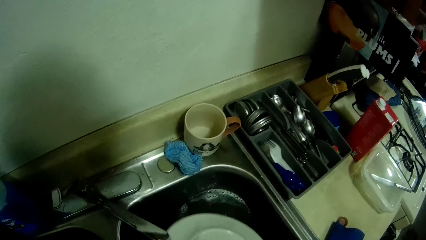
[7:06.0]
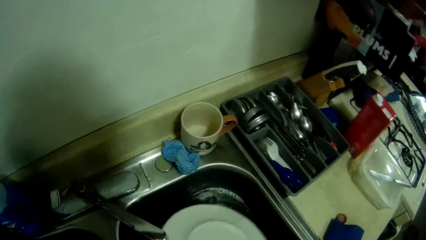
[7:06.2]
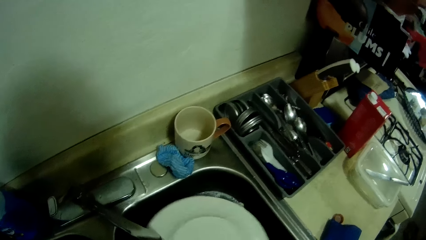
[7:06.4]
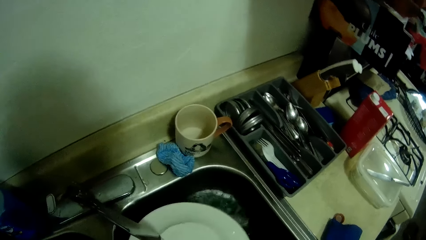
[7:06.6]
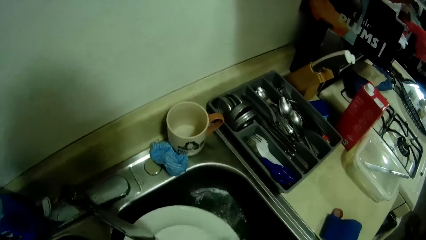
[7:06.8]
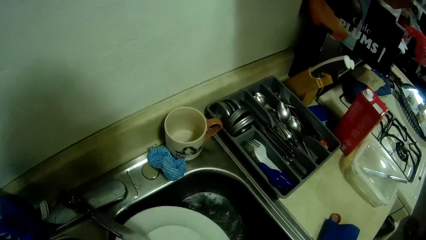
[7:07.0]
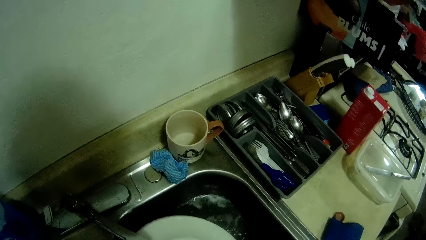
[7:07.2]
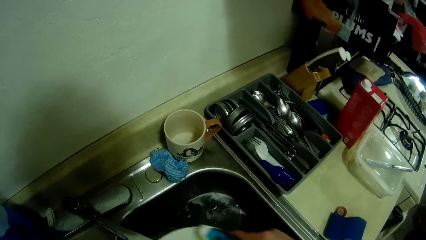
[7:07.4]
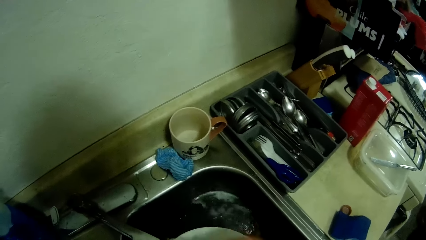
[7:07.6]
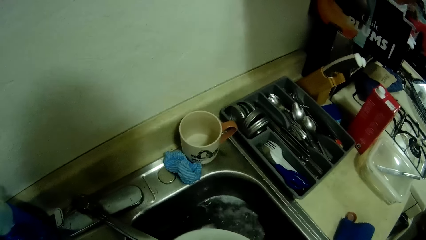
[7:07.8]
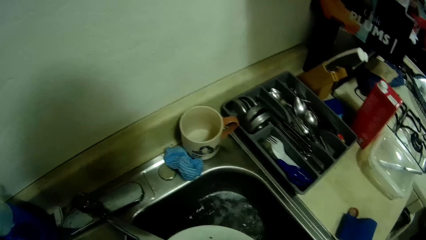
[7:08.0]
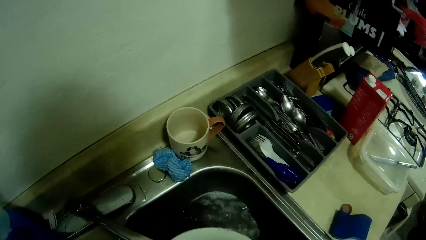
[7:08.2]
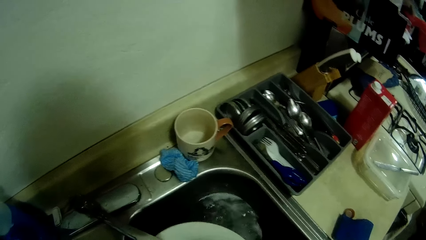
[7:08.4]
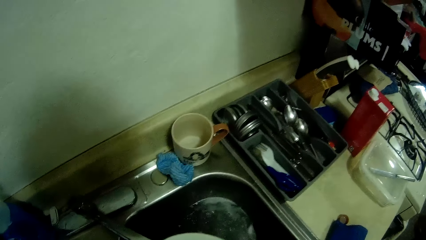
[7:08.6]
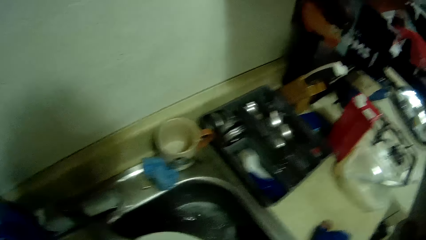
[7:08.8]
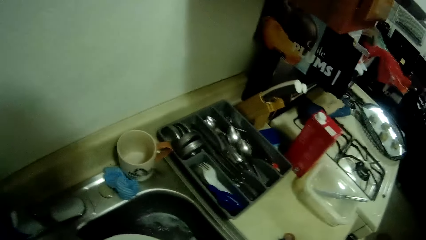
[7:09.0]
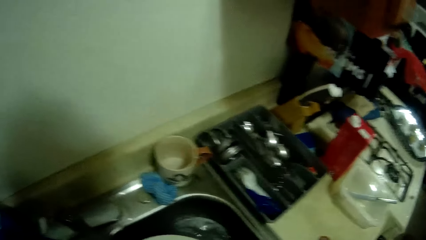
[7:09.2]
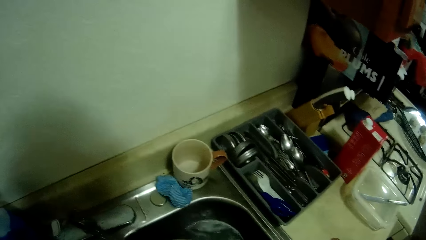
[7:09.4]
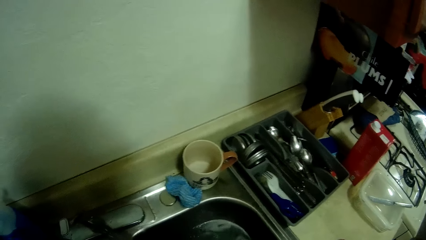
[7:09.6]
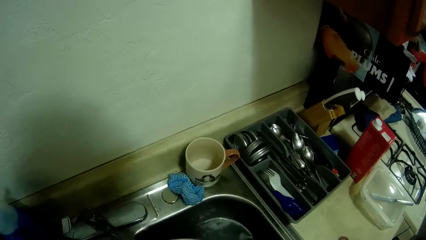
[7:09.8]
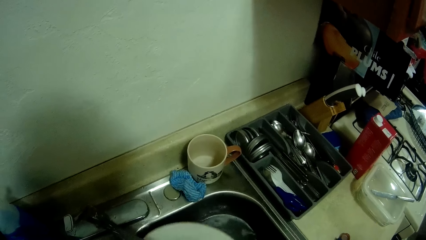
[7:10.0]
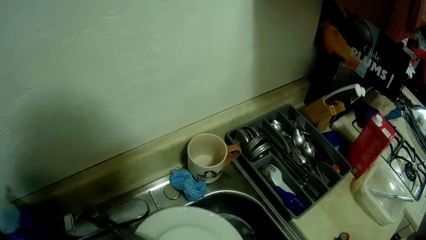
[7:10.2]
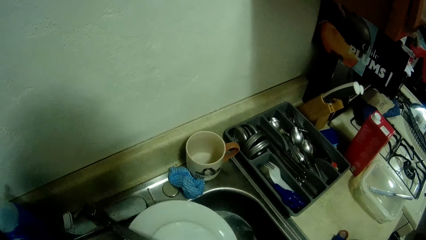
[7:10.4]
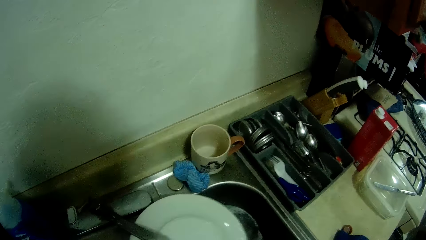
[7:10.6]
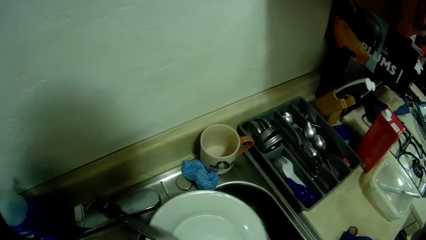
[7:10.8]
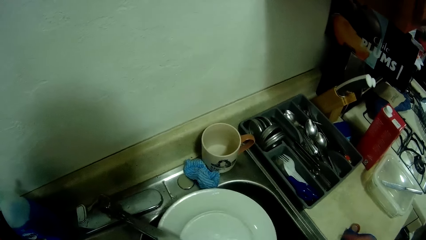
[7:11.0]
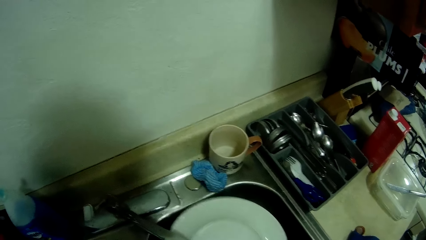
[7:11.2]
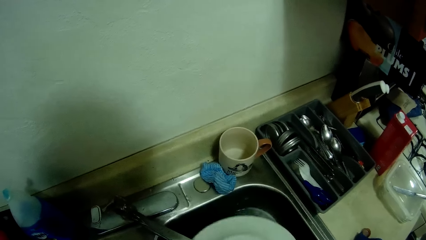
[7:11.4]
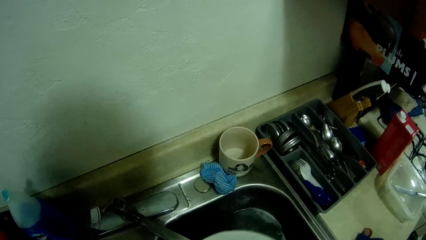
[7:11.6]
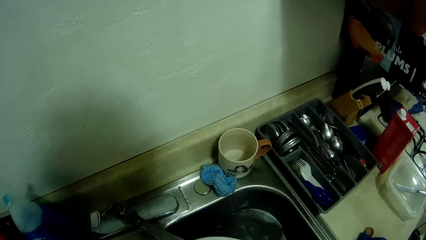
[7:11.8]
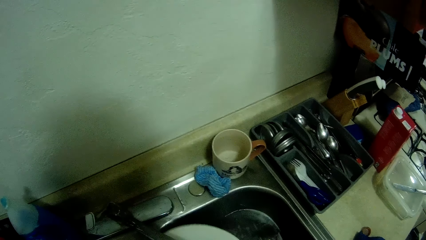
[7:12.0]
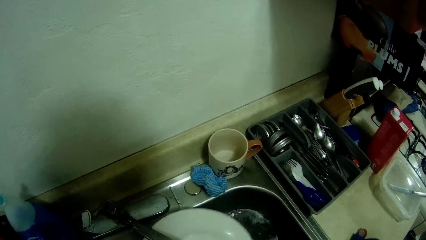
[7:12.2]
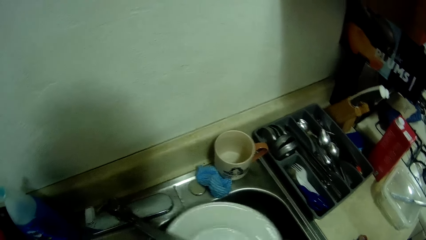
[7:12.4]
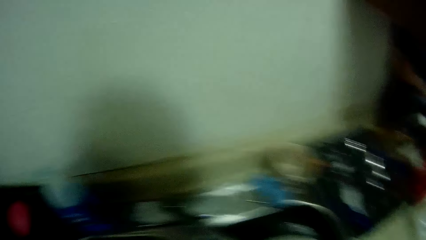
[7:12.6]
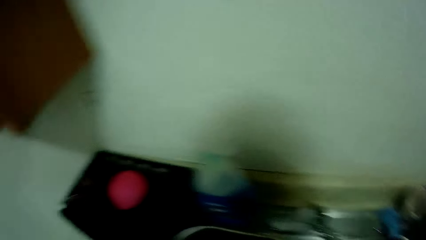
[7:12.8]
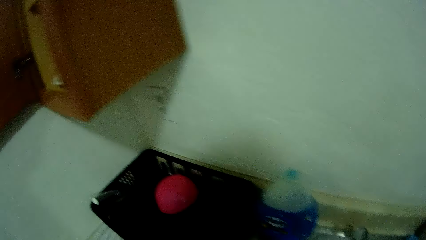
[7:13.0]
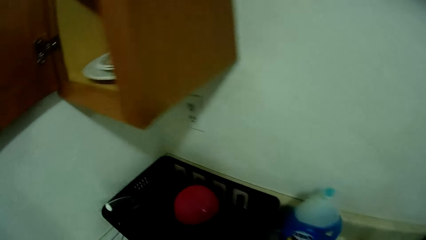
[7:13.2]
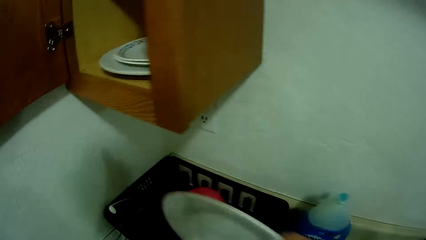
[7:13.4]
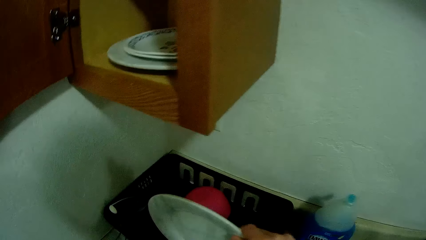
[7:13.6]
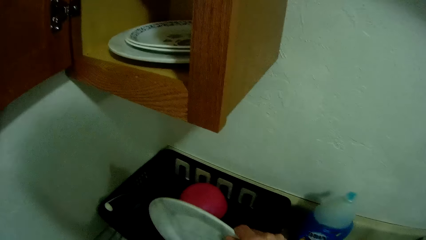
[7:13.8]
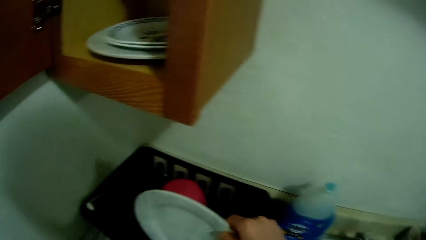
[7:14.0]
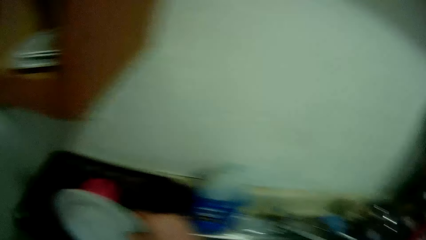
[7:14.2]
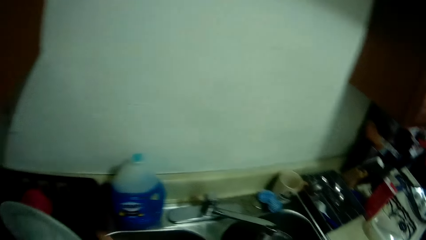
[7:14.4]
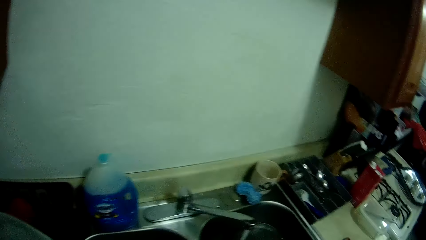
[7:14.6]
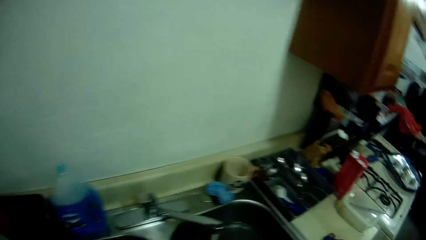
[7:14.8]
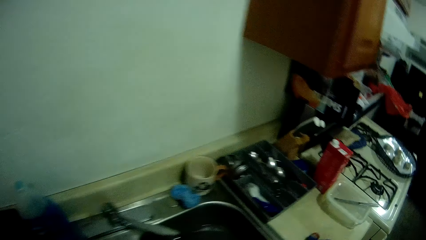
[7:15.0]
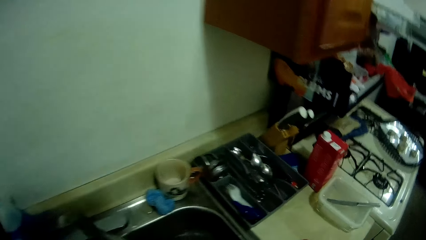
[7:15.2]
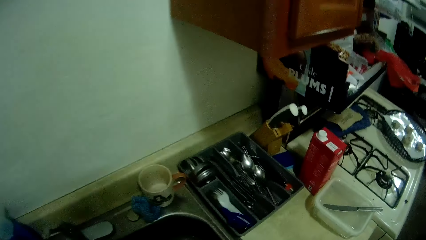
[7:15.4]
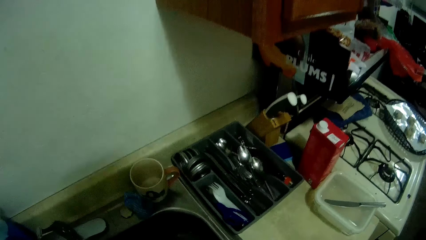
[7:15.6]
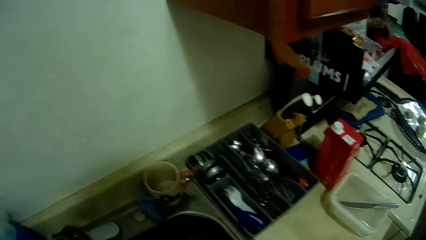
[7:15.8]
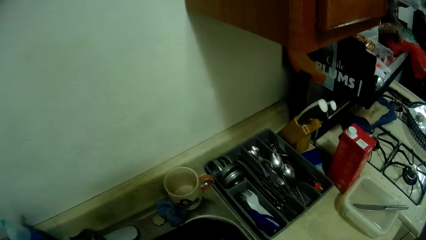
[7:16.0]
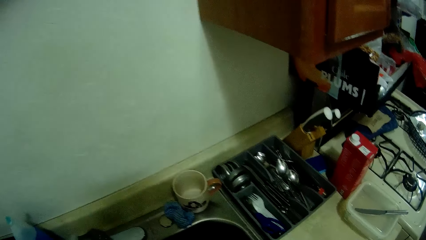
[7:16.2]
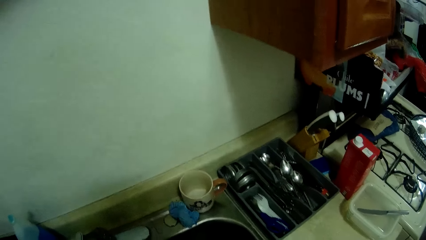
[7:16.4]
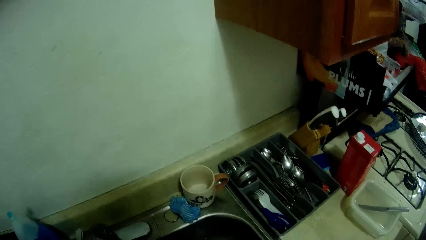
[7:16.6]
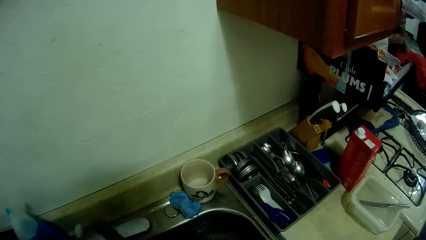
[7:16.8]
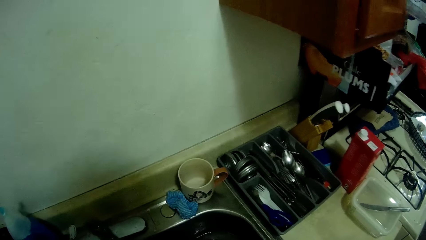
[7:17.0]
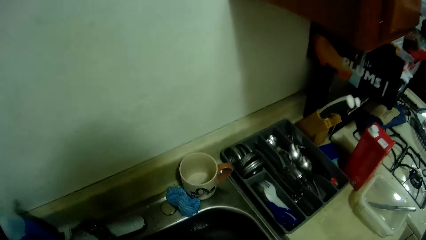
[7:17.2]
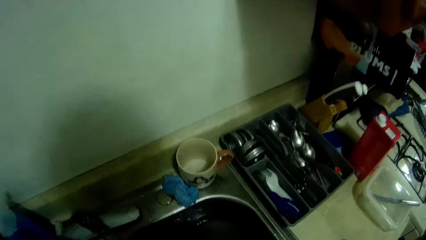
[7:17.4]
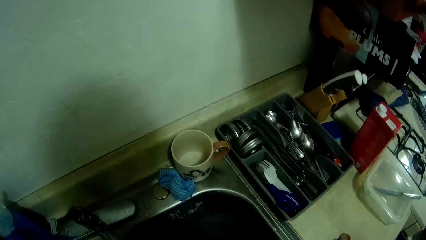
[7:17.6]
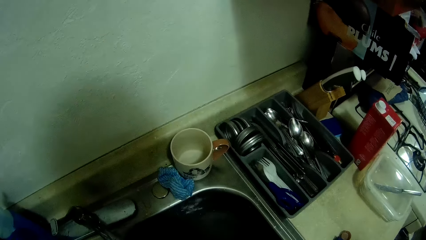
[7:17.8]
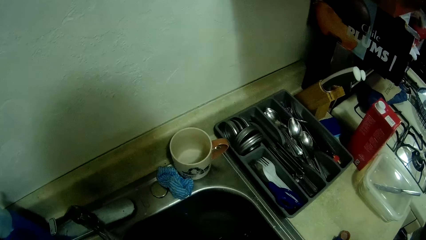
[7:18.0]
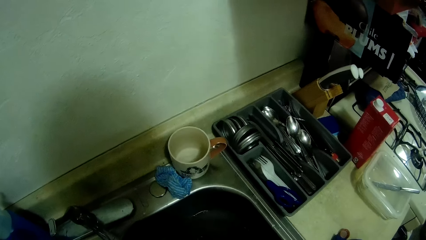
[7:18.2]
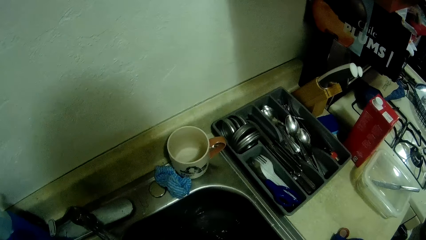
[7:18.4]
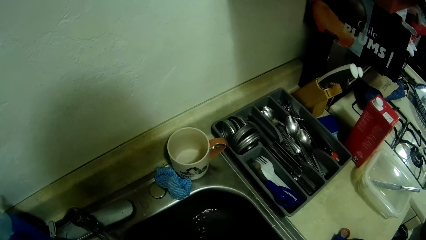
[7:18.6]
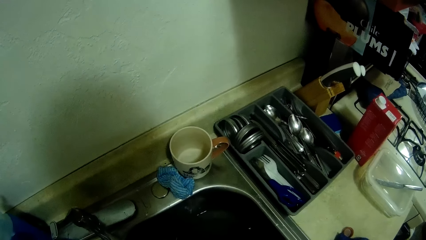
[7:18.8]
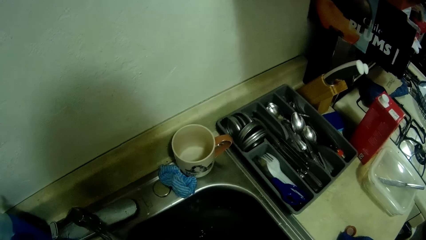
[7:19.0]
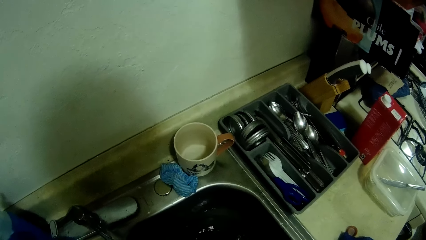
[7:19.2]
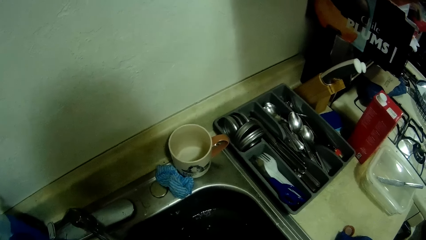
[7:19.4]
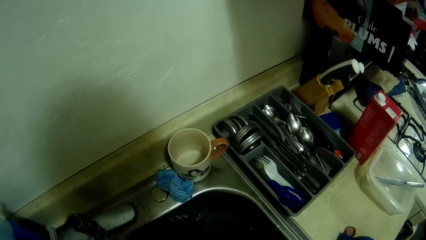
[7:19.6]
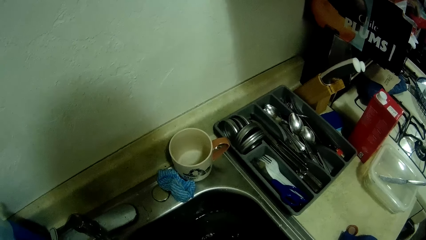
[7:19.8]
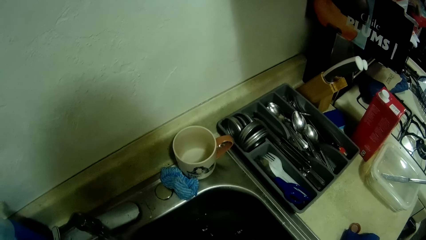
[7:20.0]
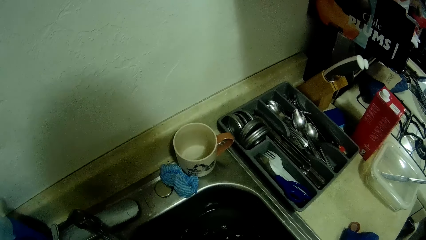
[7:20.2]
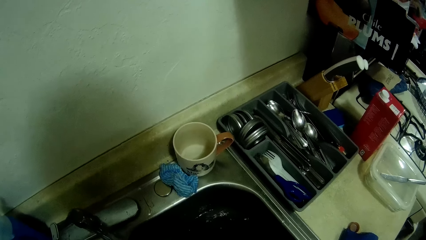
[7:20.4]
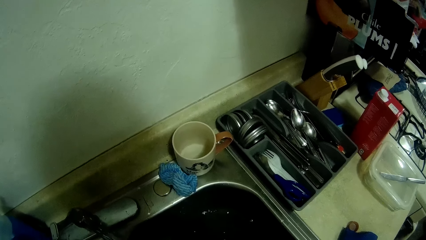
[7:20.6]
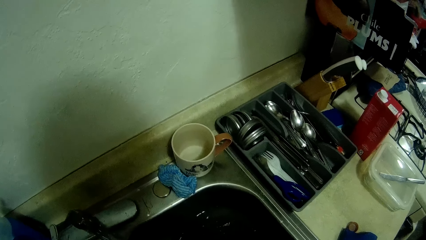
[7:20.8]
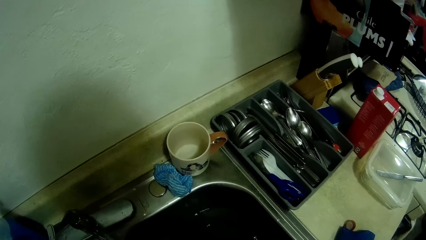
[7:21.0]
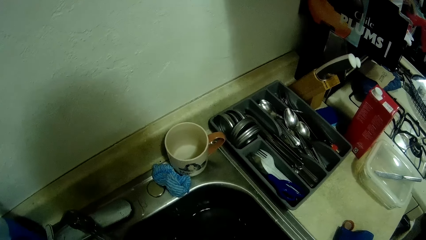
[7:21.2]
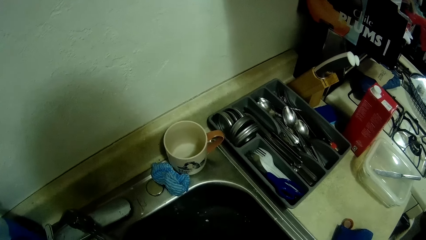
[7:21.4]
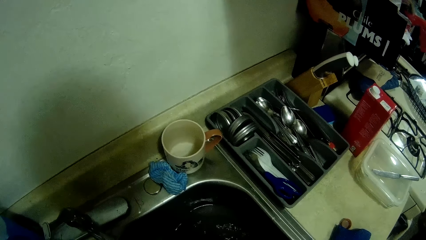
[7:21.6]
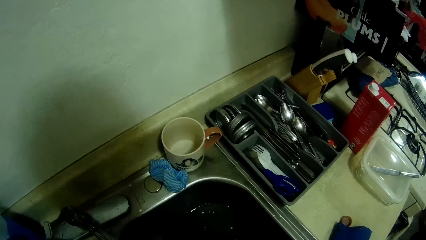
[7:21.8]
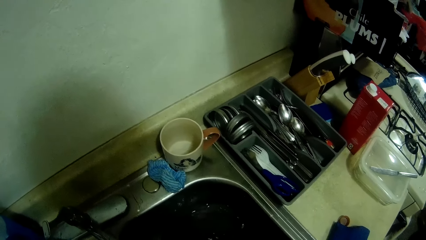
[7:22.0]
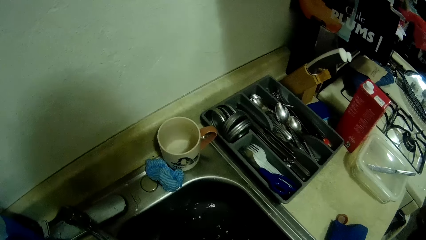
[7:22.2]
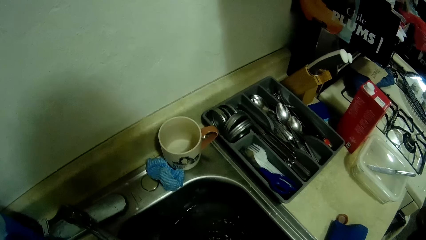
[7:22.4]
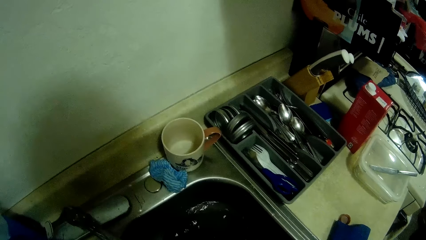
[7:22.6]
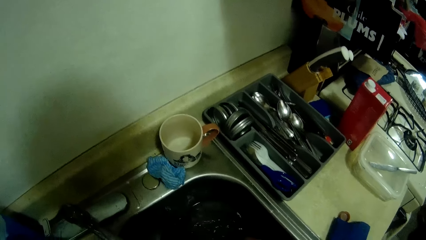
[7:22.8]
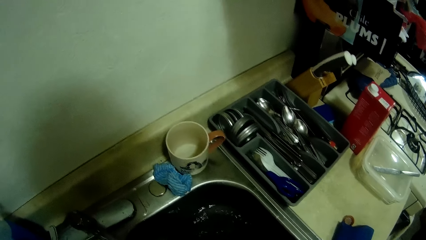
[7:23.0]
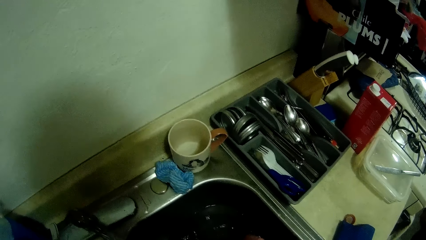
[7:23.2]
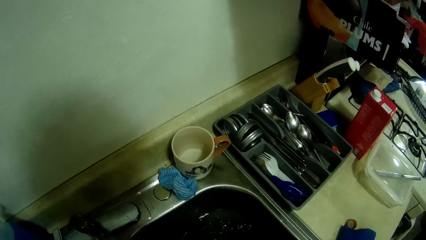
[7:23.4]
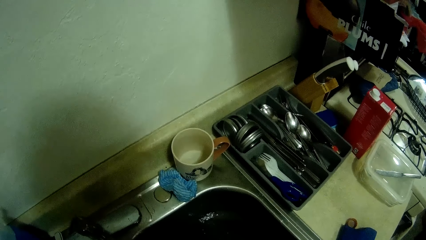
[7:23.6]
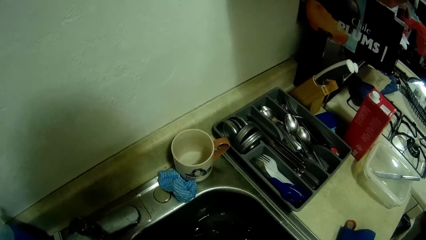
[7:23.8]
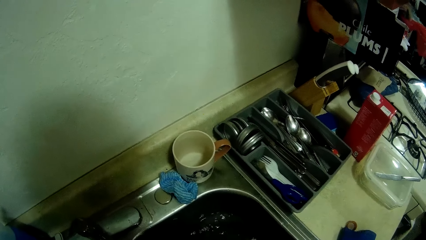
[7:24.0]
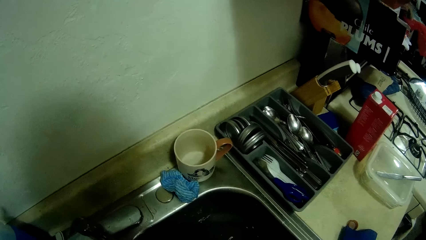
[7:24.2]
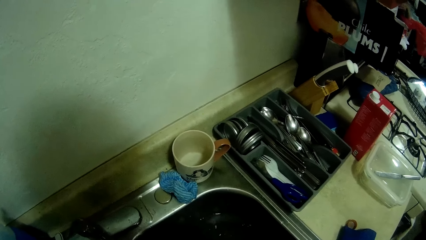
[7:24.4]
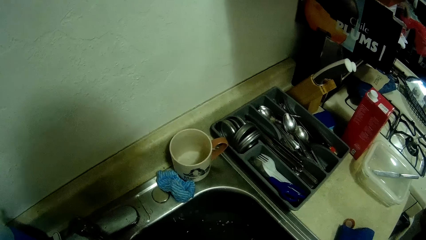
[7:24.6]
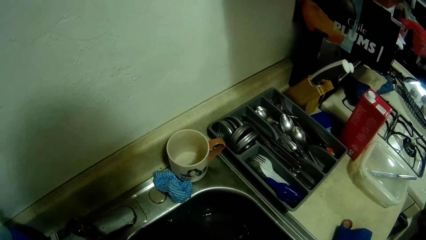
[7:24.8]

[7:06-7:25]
The camera wearer drops the plate on the plate rack with her right hand. She cleans a pan in a sink with a scrubber. She washes the frying pan in the sink with both hands.
